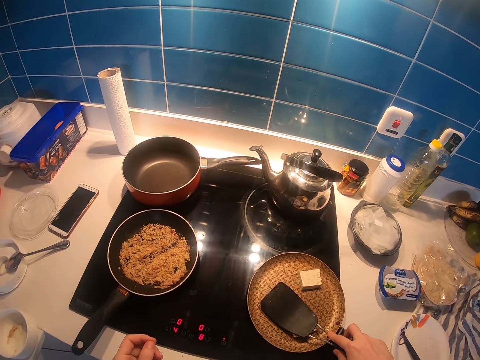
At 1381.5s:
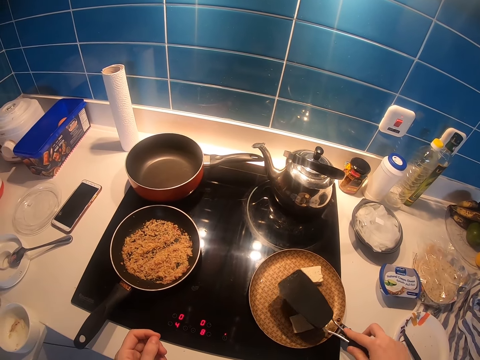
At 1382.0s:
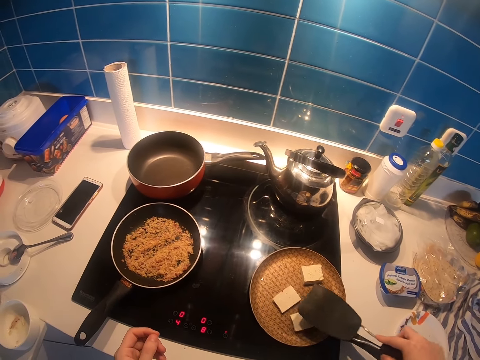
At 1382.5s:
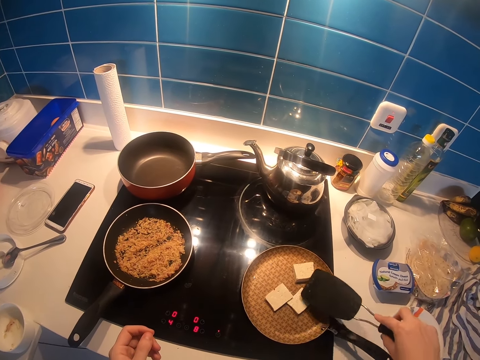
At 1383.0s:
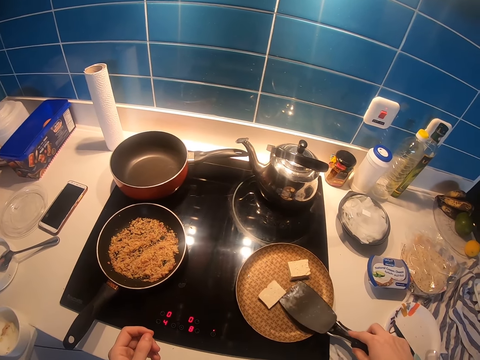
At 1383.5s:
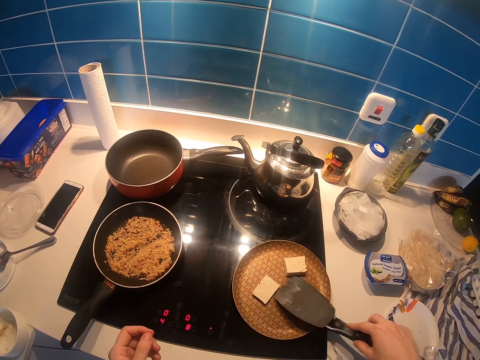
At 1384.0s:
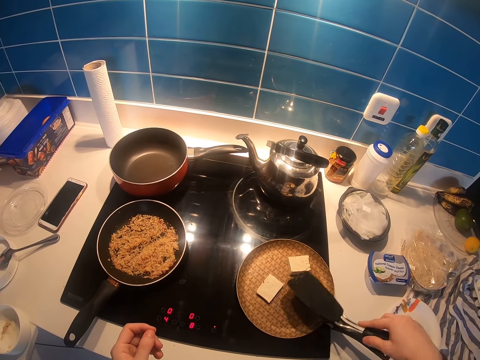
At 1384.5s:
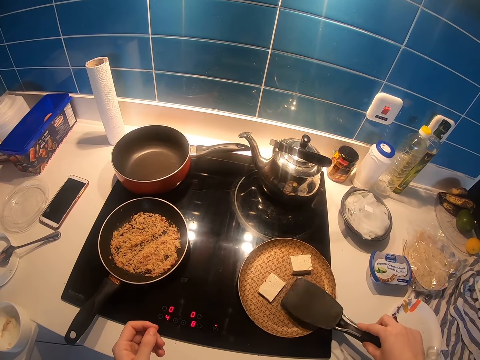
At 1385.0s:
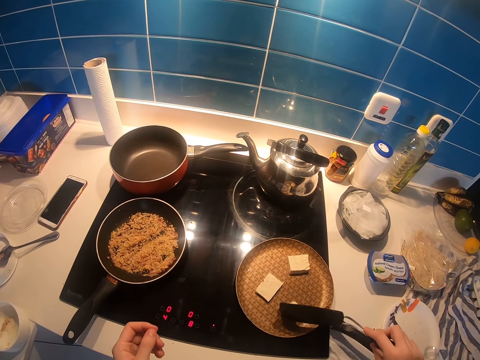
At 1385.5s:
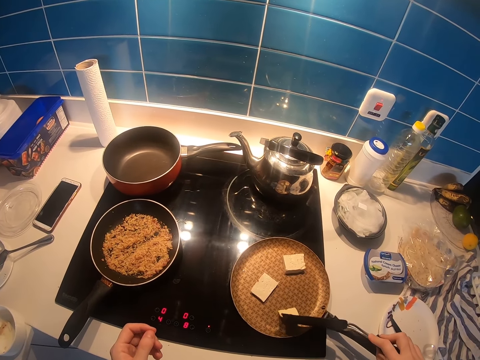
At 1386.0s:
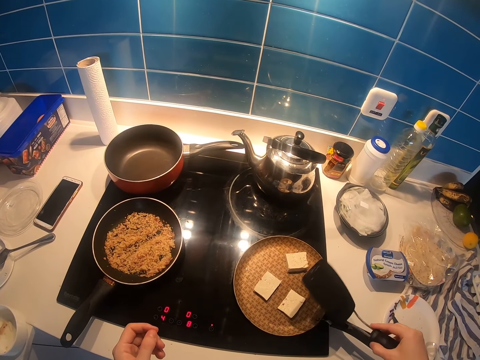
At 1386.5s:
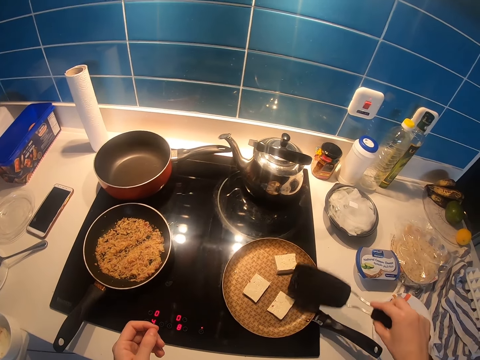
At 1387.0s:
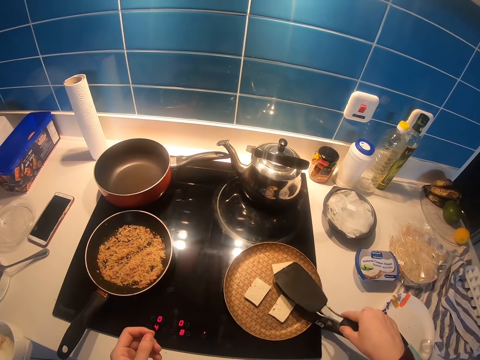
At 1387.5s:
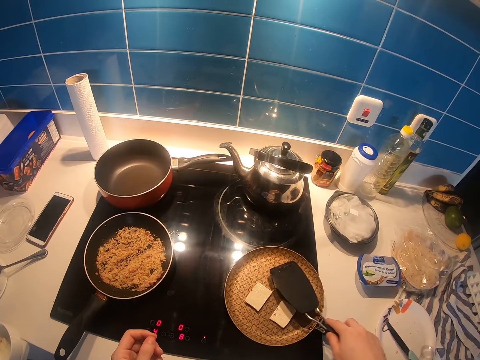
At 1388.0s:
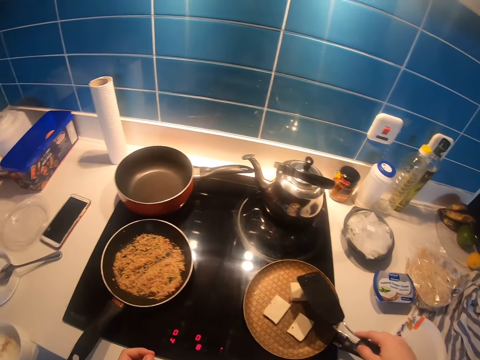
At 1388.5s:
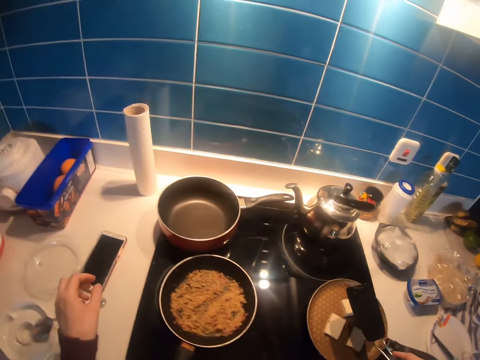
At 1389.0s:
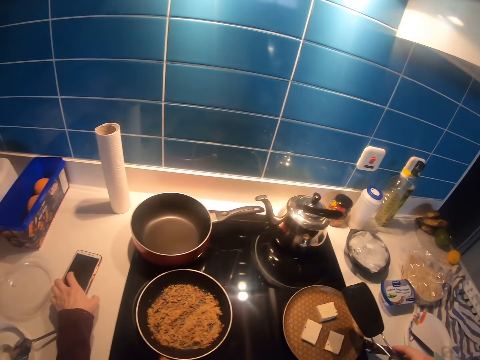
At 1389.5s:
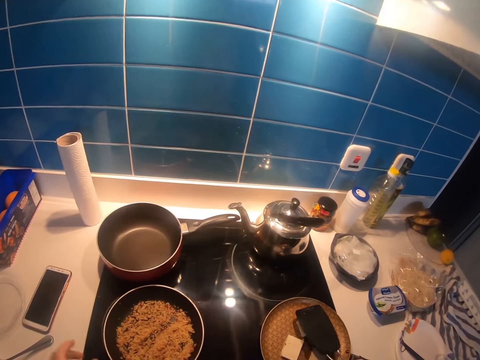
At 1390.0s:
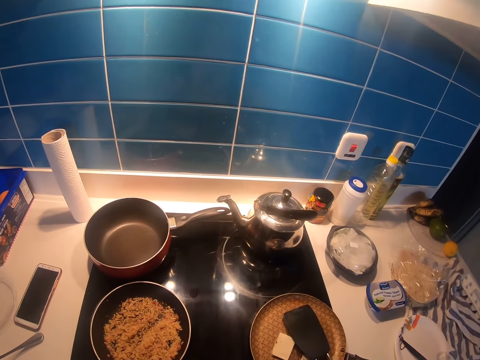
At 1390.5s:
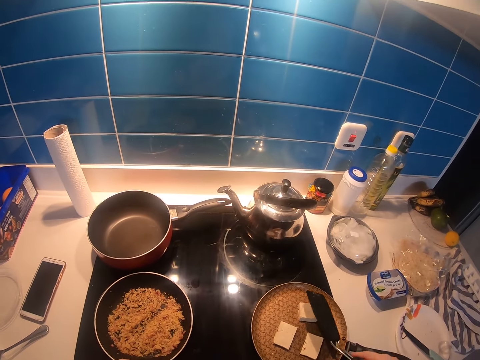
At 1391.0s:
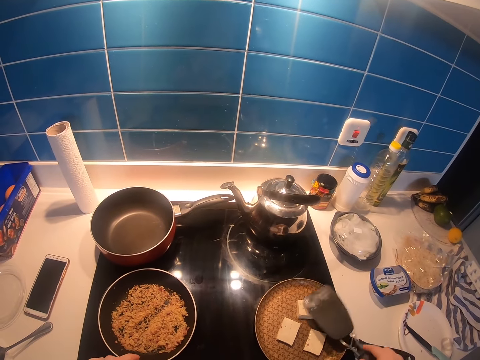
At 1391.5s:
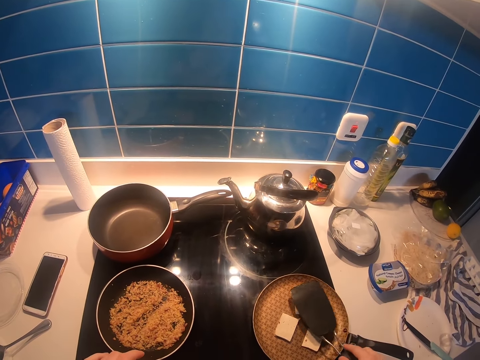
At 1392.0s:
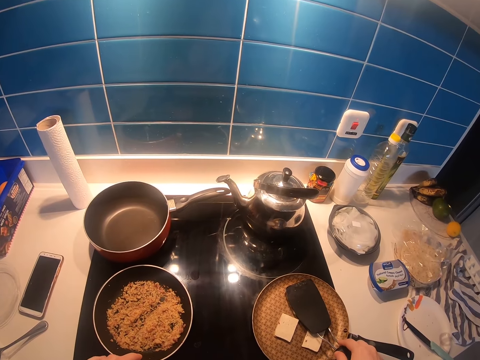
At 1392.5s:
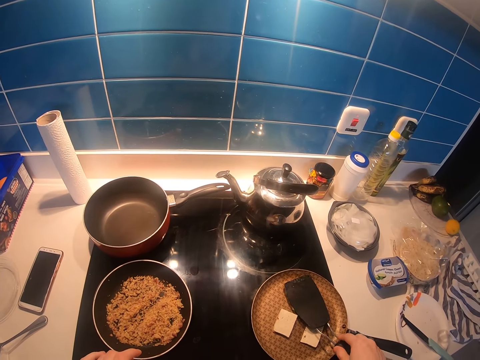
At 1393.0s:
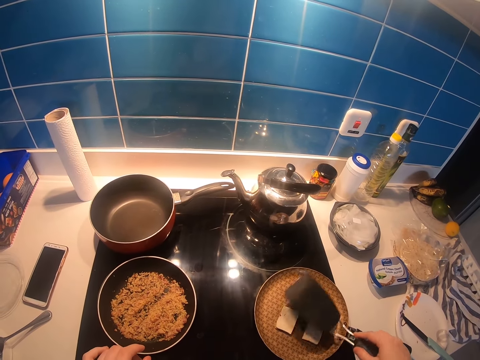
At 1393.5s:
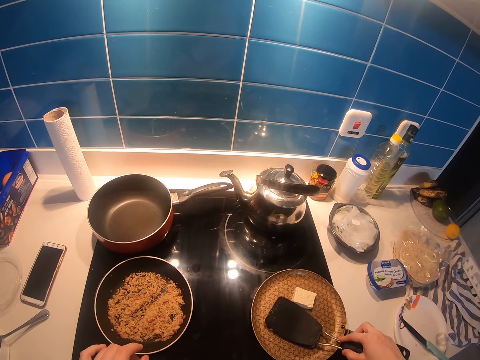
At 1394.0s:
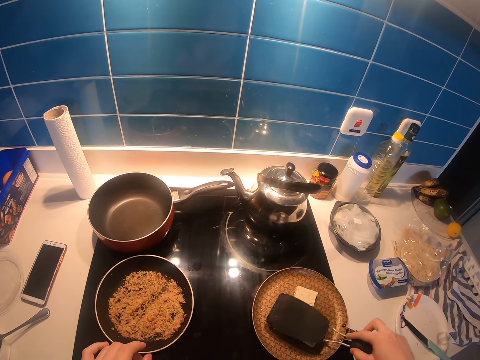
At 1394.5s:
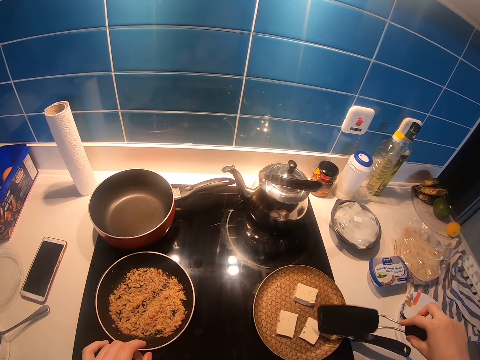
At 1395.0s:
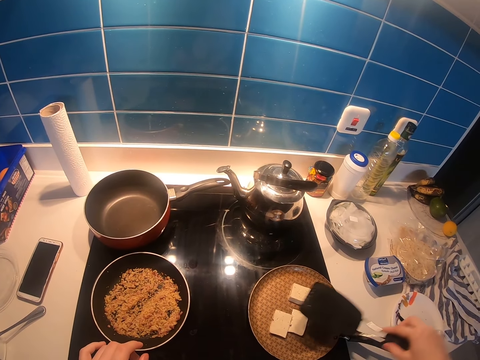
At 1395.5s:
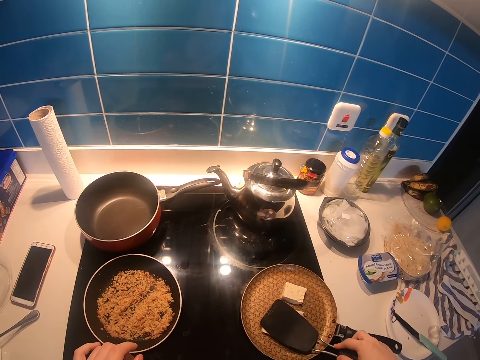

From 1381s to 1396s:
The camera wearer moves something with the spoon. They press something with the spoon. They hold the spoon. They press something with the spoon. They hold the spoon. They touch the phone. They press the butter with the spoon.

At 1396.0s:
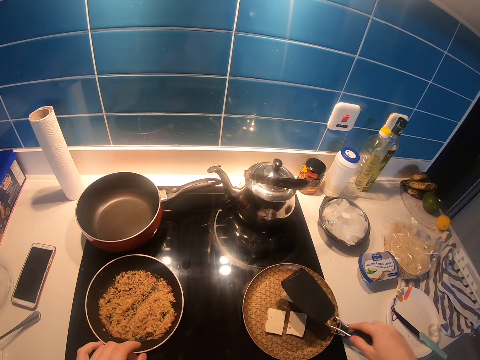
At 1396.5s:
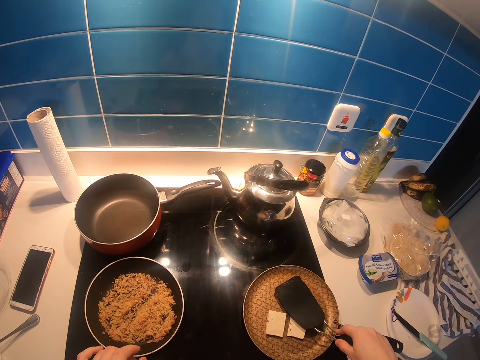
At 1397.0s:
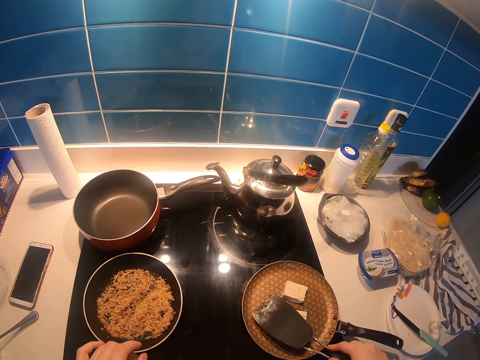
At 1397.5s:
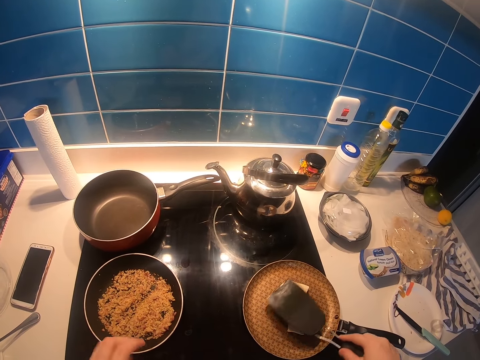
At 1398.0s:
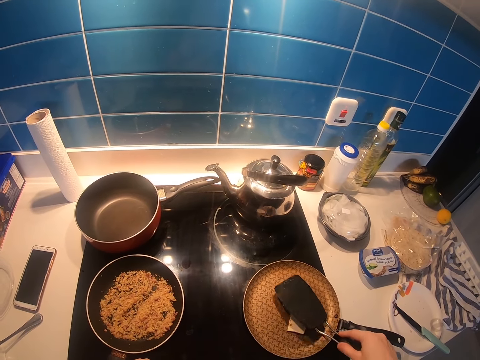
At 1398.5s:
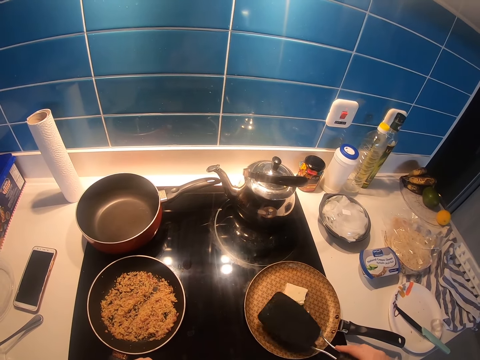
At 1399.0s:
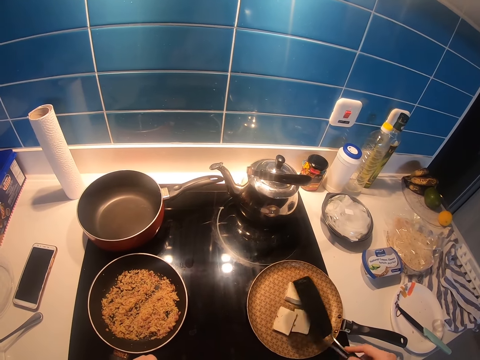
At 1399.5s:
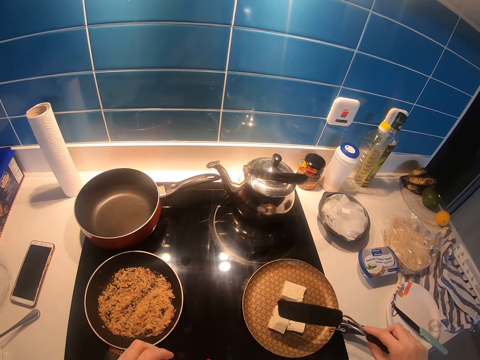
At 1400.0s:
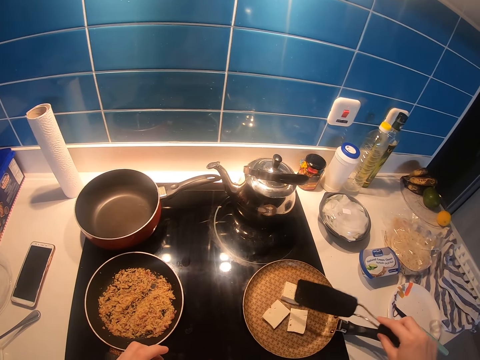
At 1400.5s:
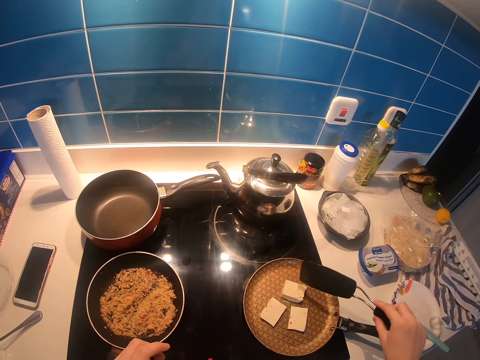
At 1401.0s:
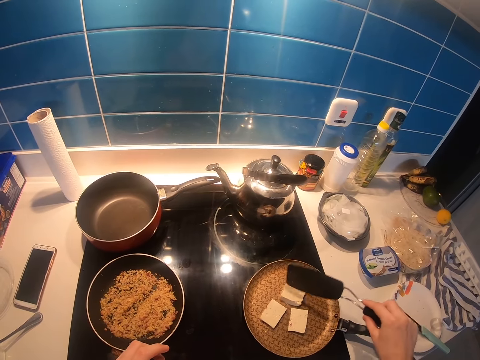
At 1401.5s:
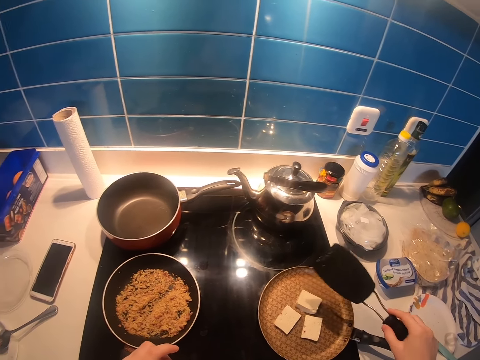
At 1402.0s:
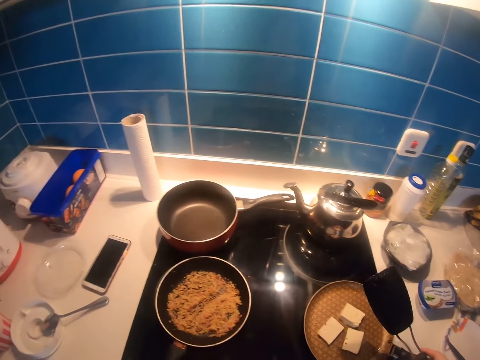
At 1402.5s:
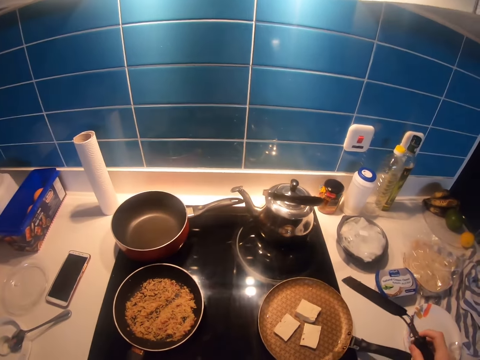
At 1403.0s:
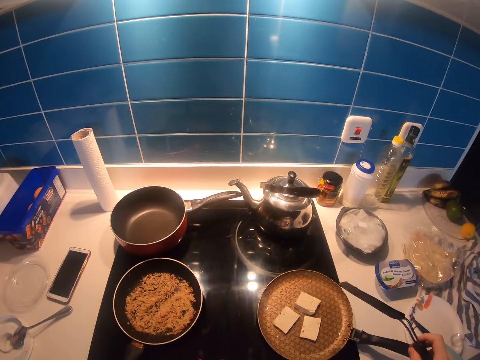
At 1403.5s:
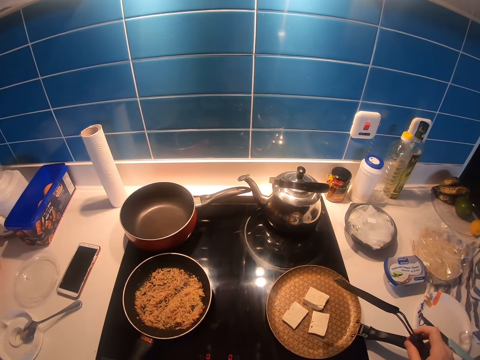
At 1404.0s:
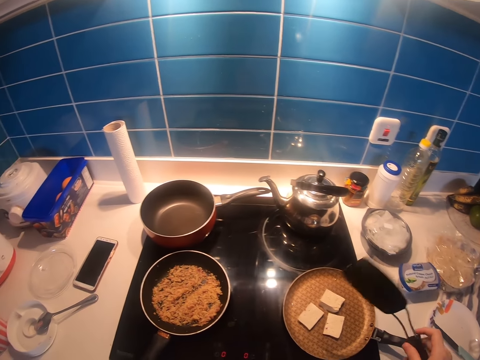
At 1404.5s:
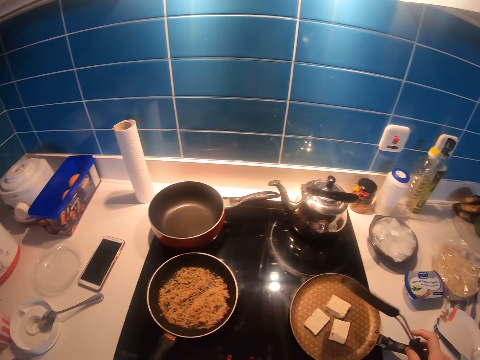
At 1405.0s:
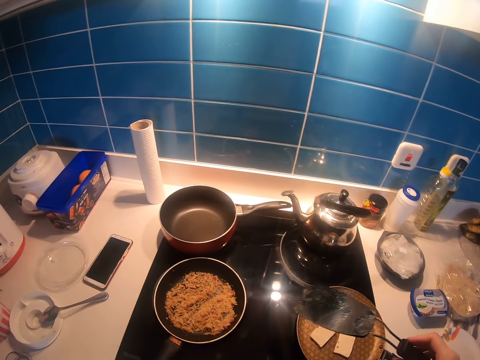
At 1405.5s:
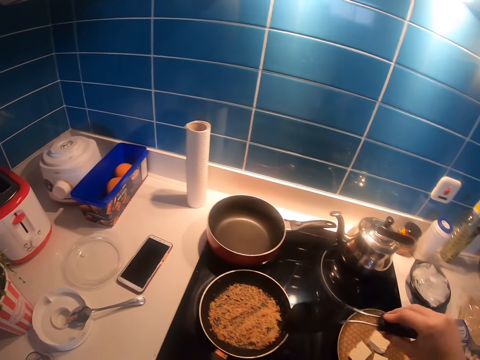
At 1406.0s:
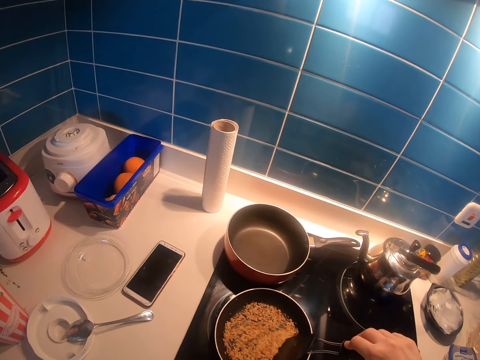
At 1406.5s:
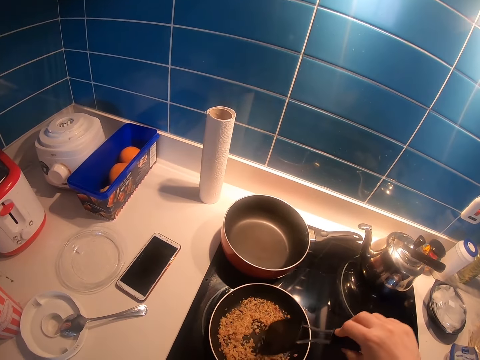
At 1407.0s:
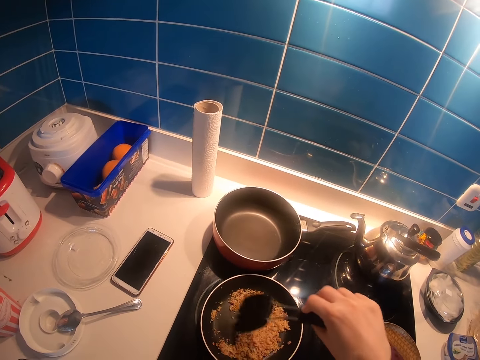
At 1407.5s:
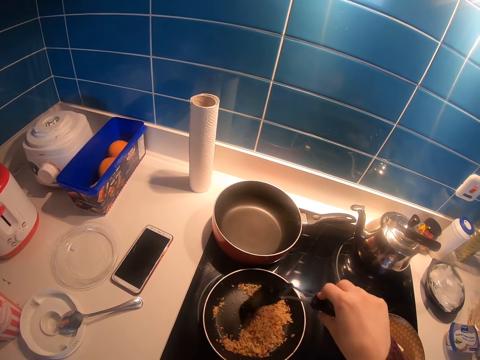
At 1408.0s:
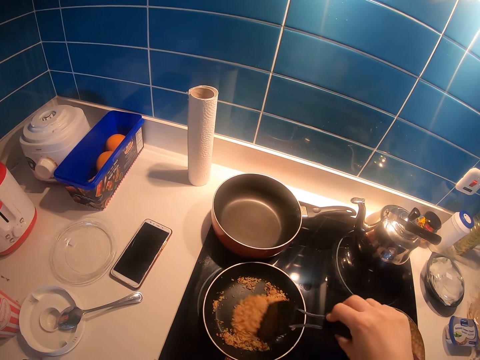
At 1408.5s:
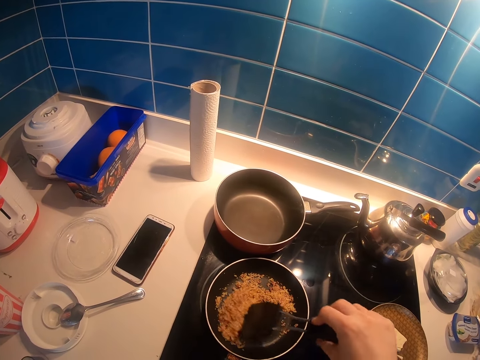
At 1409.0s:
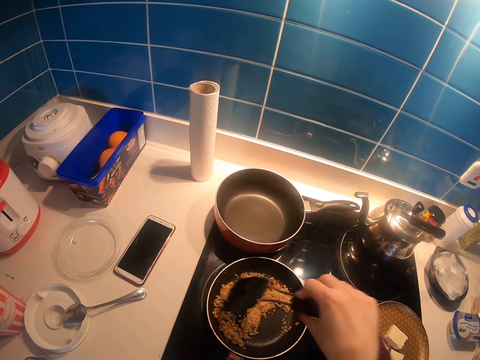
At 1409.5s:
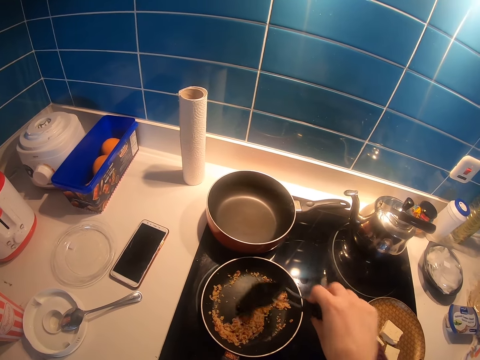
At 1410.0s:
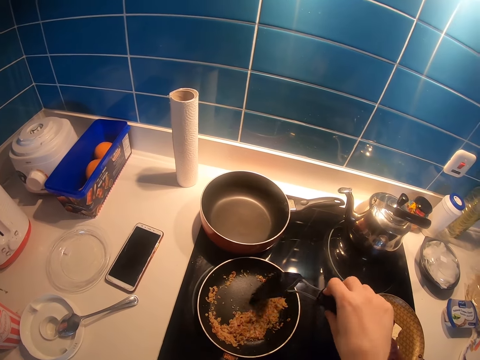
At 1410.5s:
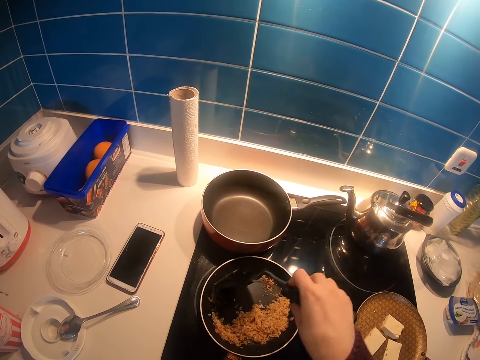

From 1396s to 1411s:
The camera wearer arranges something on the pan. They hold the spoon. They stir the food in the frying pan with the spoon.
